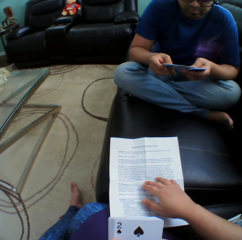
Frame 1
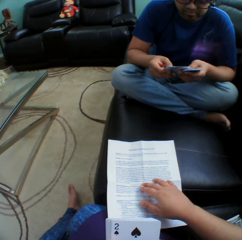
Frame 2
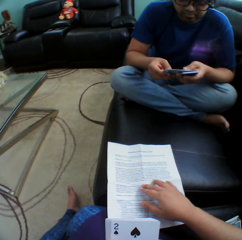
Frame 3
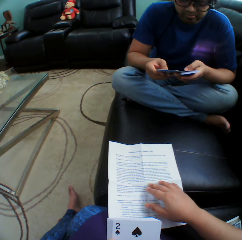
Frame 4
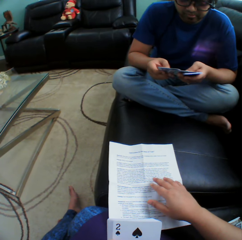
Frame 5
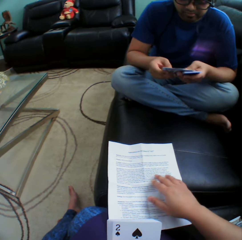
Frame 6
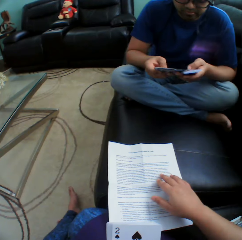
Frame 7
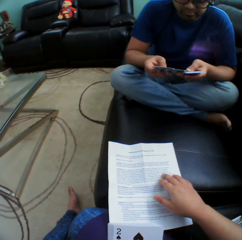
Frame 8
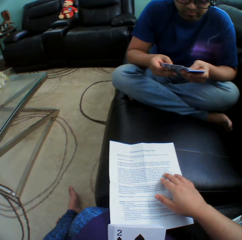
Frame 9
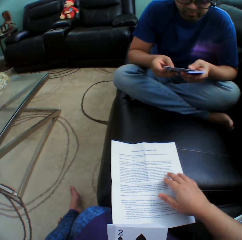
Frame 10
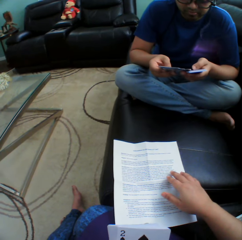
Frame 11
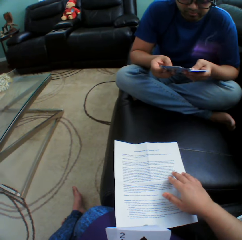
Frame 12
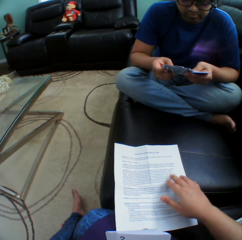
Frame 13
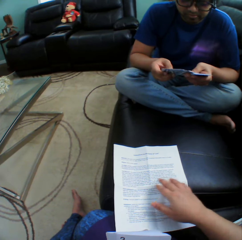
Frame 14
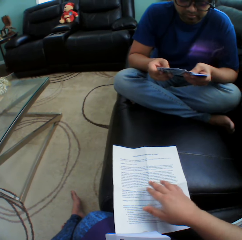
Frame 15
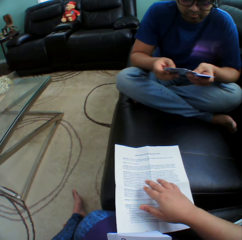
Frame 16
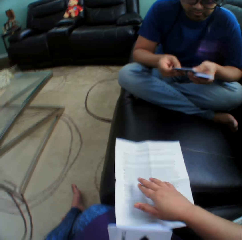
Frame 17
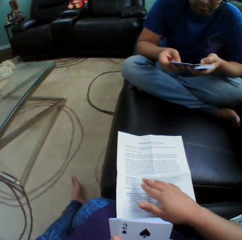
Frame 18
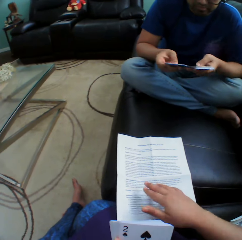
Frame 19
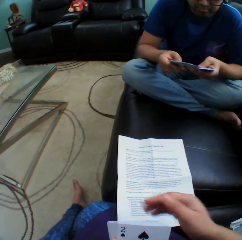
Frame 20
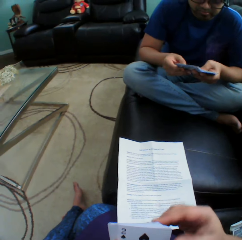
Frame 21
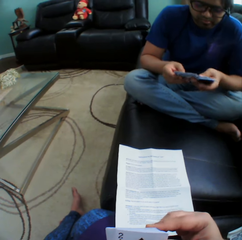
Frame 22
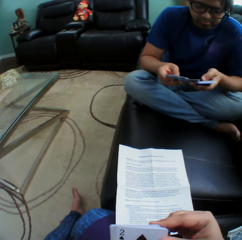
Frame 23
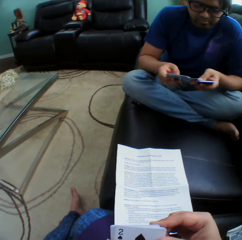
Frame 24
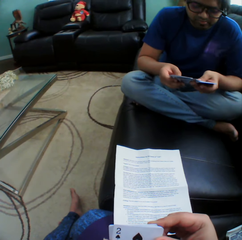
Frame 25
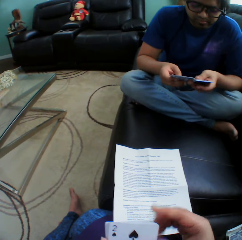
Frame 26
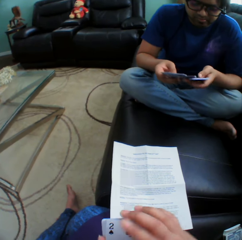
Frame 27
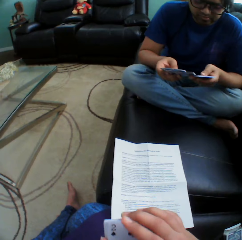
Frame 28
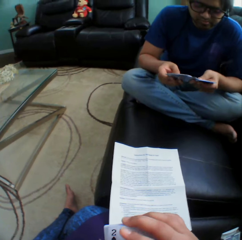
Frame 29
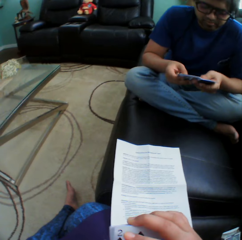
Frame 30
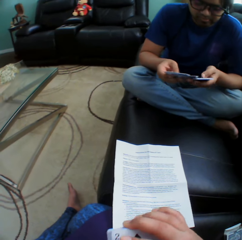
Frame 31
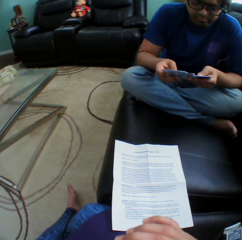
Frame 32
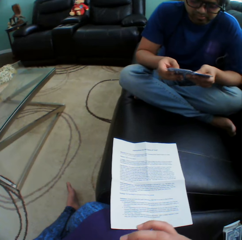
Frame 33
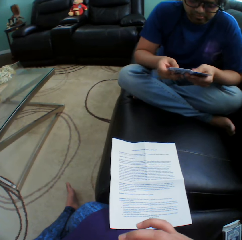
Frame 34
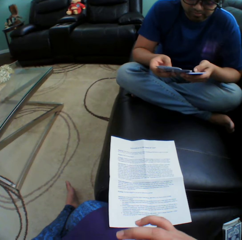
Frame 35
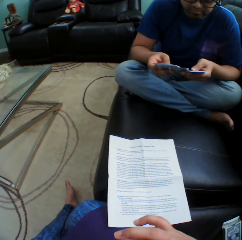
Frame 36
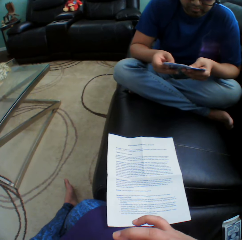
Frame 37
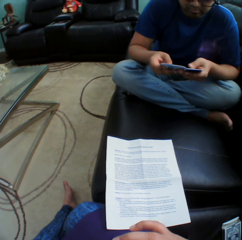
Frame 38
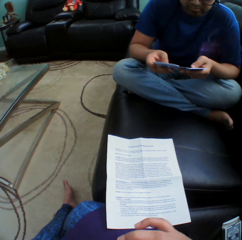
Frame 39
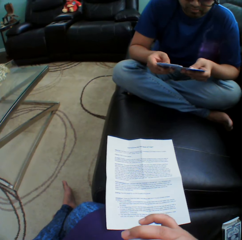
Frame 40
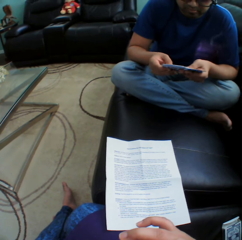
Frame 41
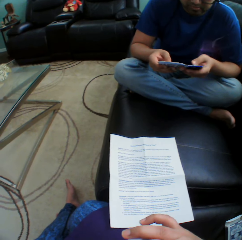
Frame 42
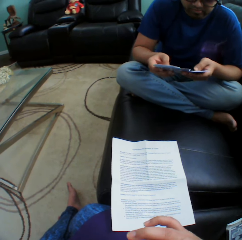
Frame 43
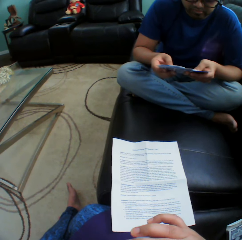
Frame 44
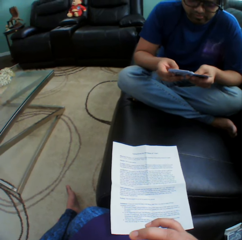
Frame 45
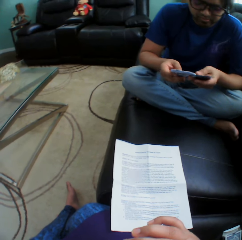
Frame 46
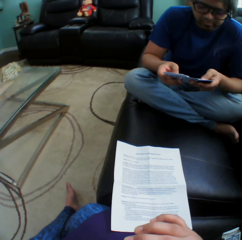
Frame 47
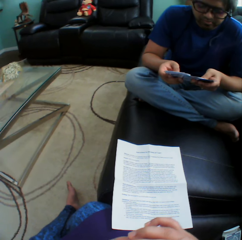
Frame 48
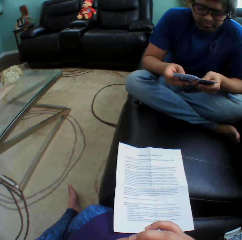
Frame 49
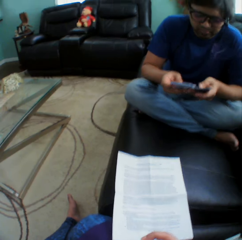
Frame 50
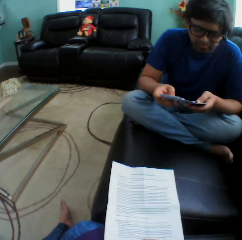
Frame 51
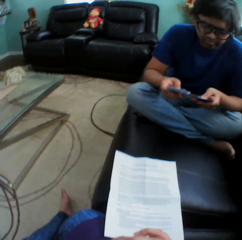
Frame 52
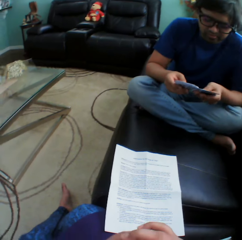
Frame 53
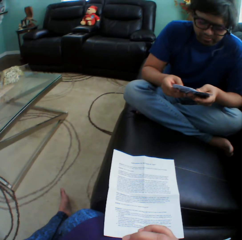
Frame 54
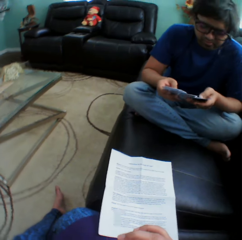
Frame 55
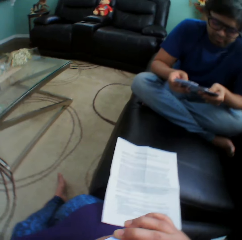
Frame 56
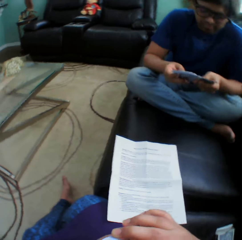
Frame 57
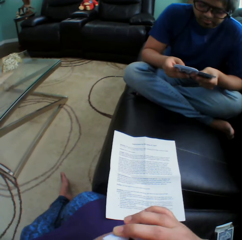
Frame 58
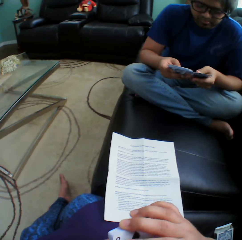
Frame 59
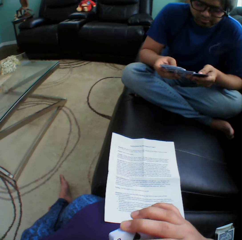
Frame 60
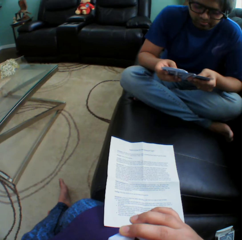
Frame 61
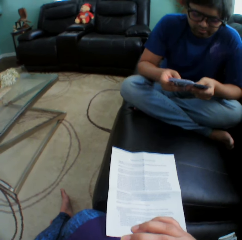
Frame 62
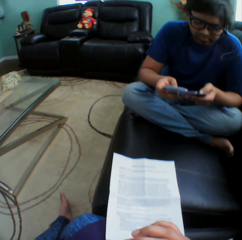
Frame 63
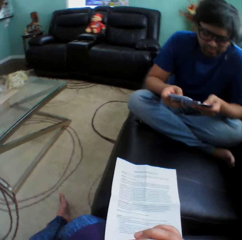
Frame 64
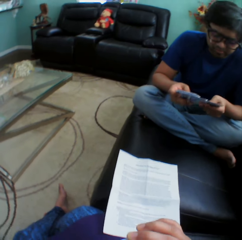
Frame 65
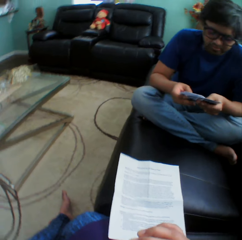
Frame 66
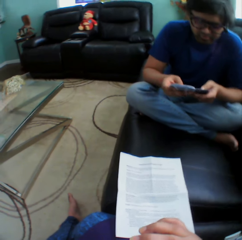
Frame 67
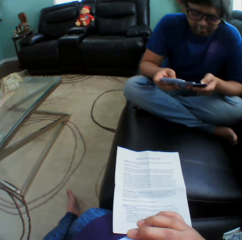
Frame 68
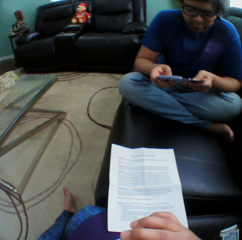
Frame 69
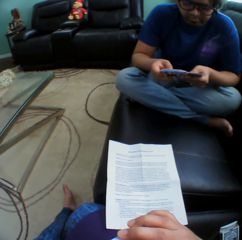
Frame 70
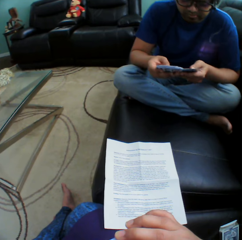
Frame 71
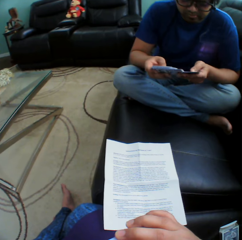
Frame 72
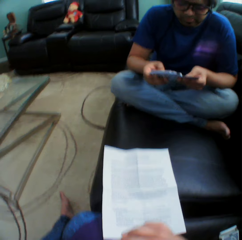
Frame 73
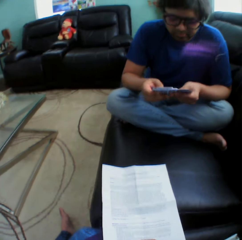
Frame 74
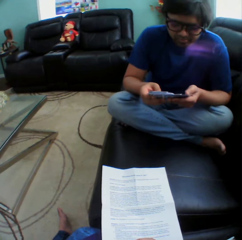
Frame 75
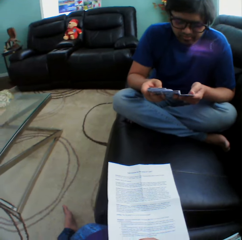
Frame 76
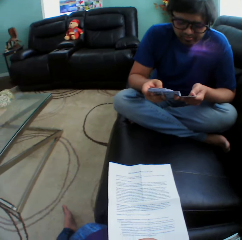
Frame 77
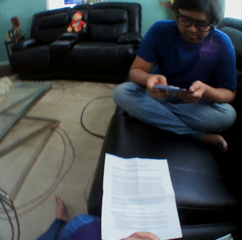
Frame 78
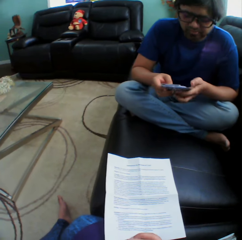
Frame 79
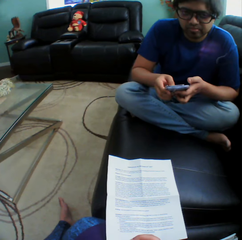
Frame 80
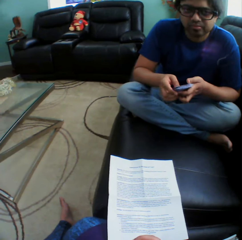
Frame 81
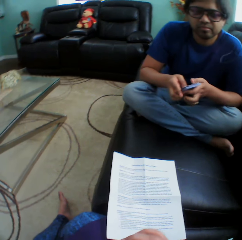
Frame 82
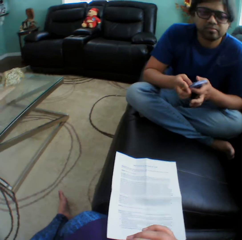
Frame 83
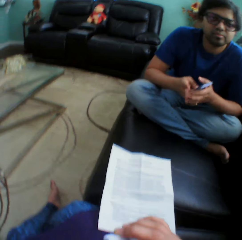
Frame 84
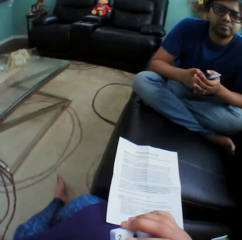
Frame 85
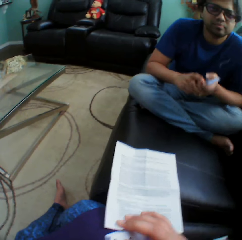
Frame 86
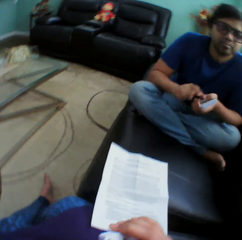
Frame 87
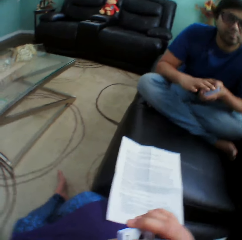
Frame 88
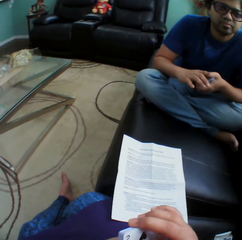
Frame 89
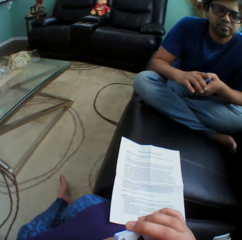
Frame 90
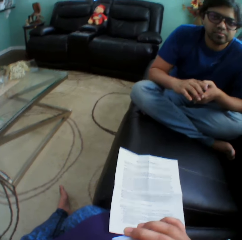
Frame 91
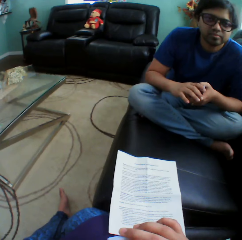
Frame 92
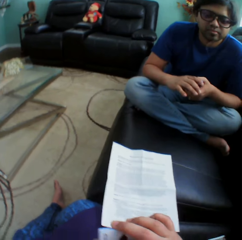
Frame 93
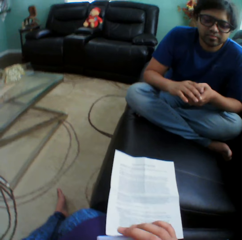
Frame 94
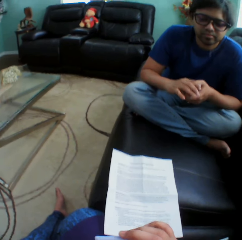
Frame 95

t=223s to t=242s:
The camera wearer holds a paper on the couch. A man holds playing cards. The camera wearer aligns cards in a hand and turns to the side. The man holds the playing cards. The camera wearer turns to the side. The man holds the playing cards. The camera wearer turns to the side.

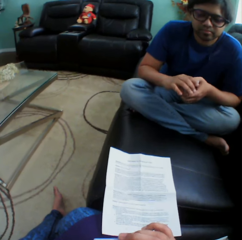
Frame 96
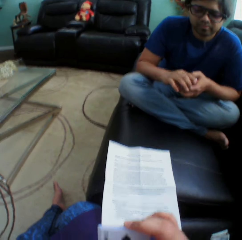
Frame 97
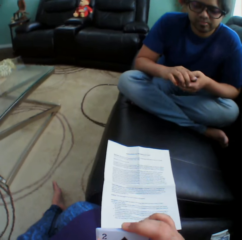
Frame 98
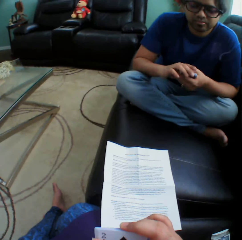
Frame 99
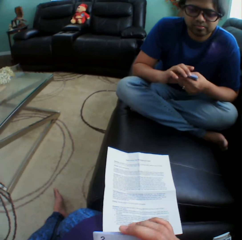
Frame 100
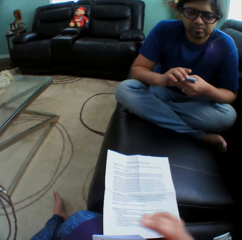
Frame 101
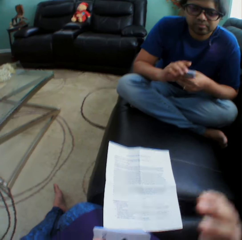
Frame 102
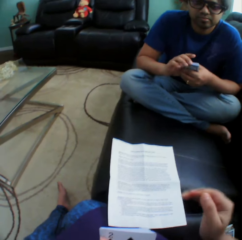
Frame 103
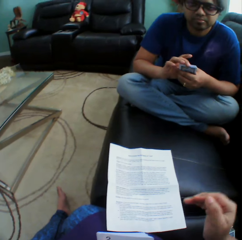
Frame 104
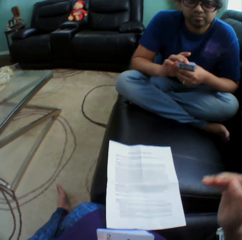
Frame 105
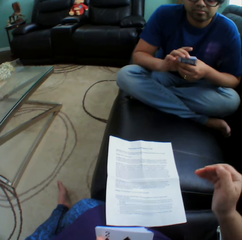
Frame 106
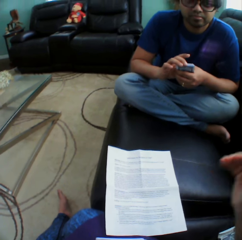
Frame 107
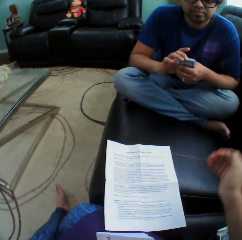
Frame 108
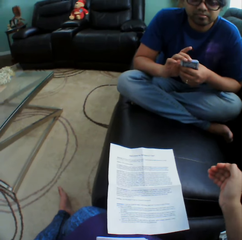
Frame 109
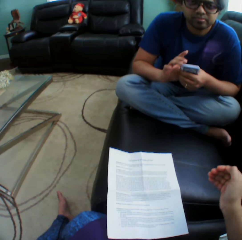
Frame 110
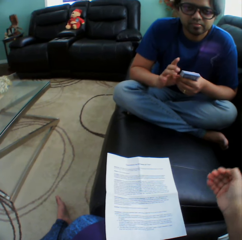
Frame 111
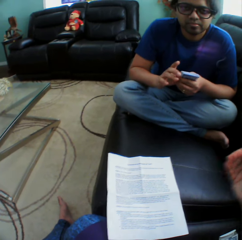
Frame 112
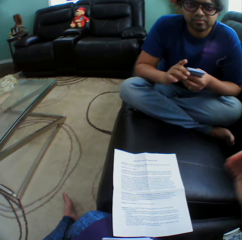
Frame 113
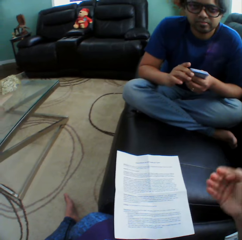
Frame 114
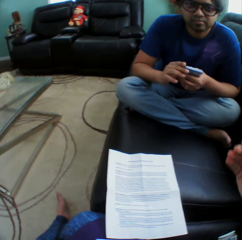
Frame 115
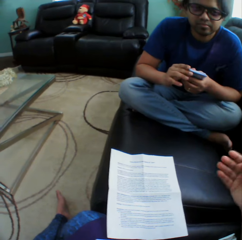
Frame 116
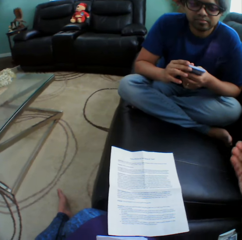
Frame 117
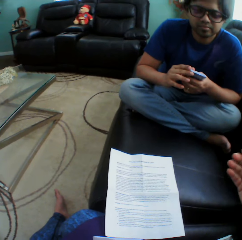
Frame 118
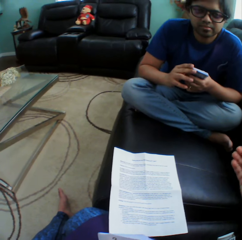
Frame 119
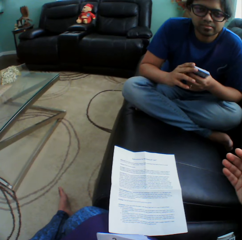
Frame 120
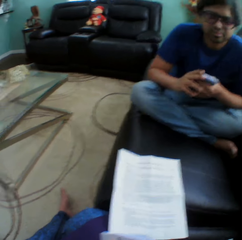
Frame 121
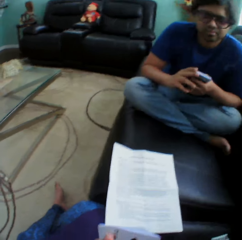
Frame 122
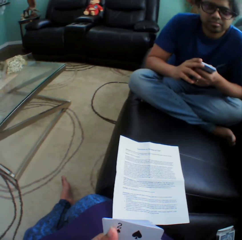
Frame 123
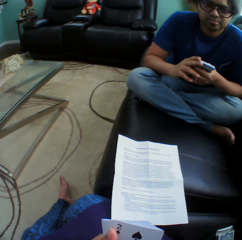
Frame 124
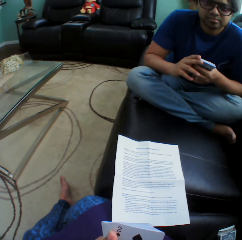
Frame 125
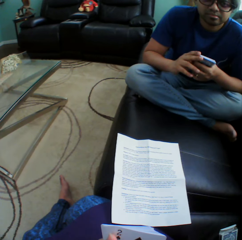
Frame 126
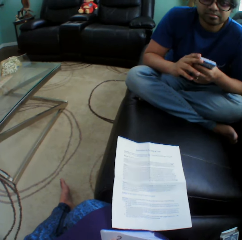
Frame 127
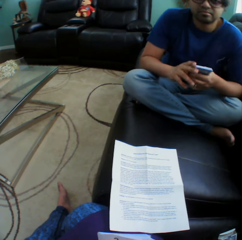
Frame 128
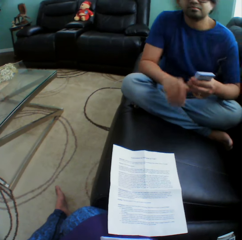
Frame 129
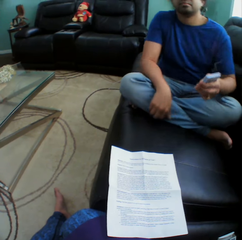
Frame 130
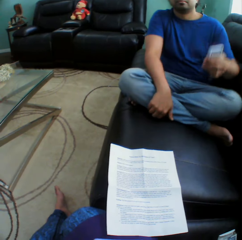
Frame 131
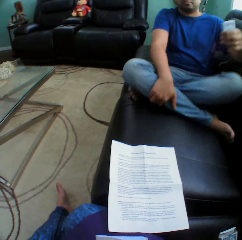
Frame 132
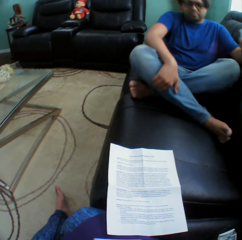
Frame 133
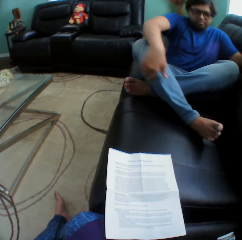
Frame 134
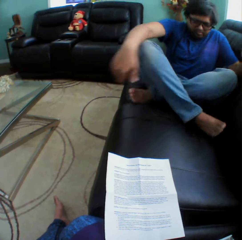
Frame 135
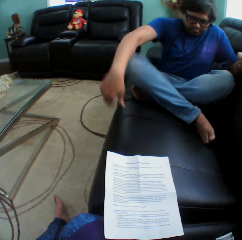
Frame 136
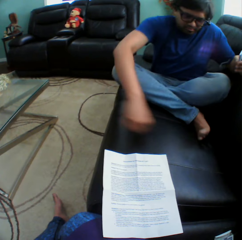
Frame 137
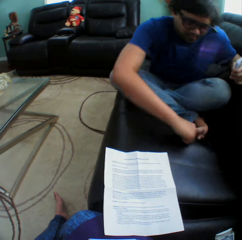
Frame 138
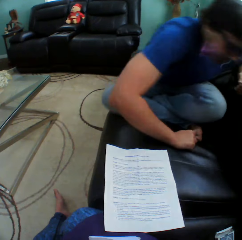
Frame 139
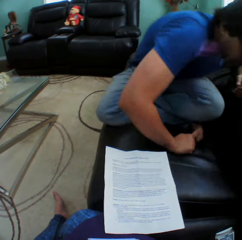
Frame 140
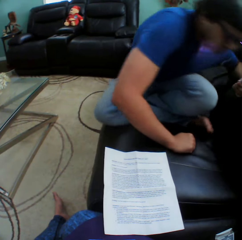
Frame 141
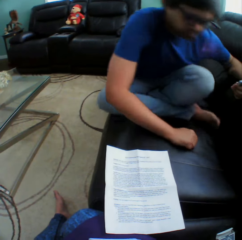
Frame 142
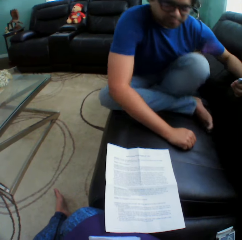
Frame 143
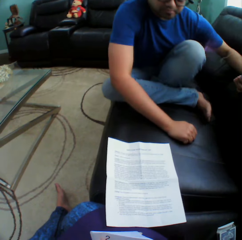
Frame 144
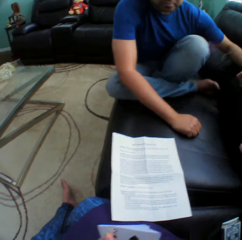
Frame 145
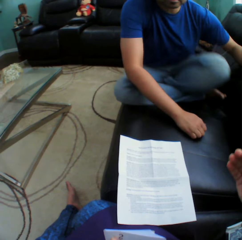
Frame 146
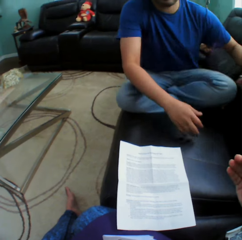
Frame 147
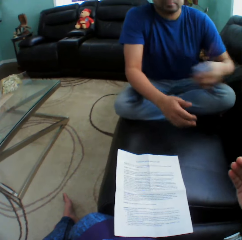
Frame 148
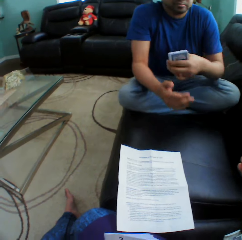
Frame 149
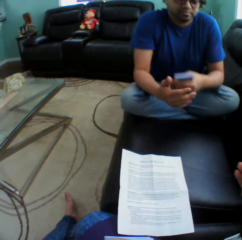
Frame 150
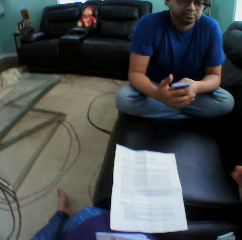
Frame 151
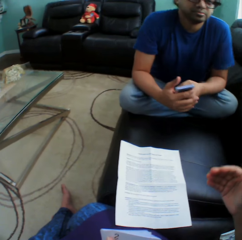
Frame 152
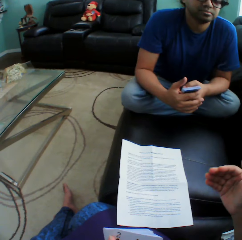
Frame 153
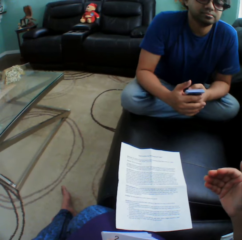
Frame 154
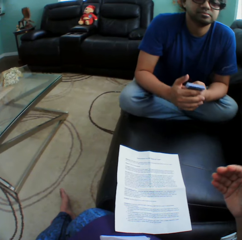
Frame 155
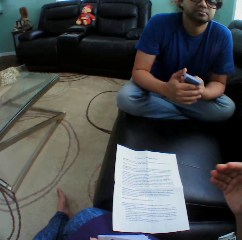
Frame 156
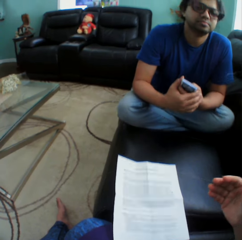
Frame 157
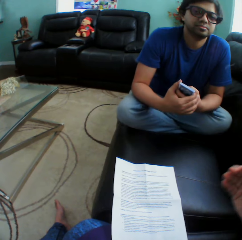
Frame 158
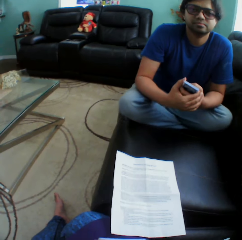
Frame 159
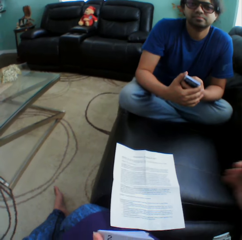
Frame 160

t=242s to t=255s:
A man holds playing cards. The camera wearer moves a hand around. The man adjusts the legs on the couch and holds the playing cards.
